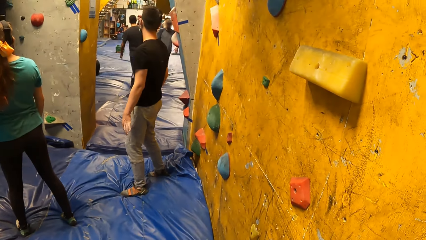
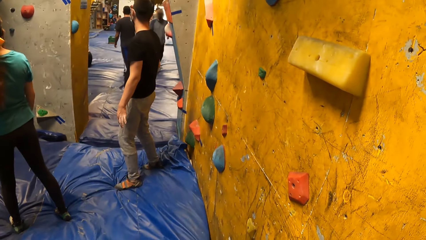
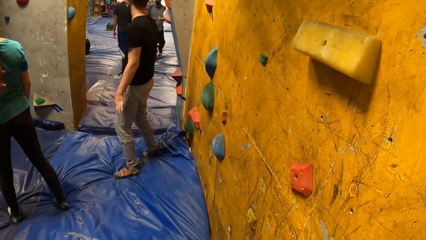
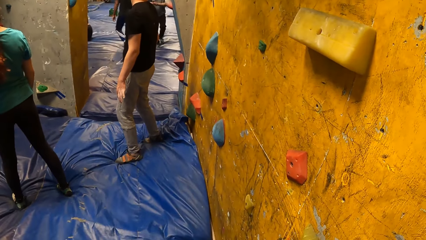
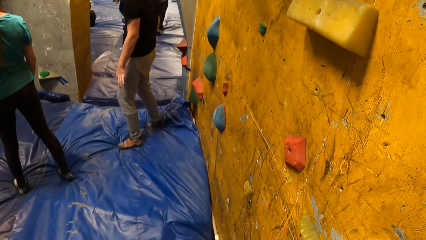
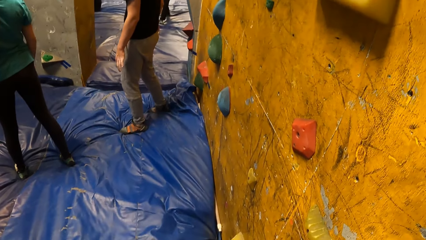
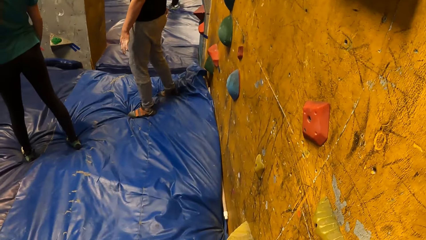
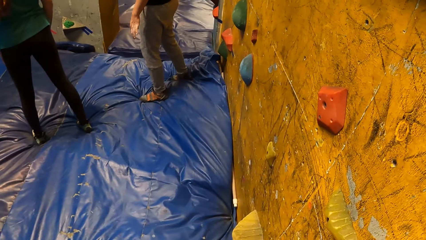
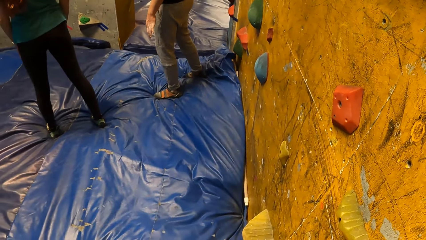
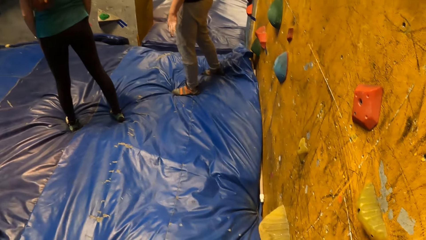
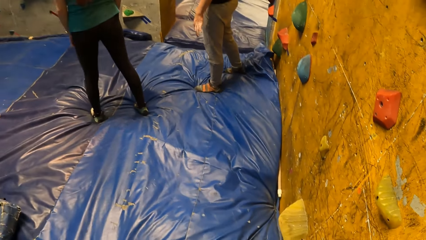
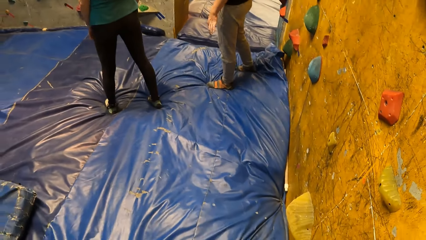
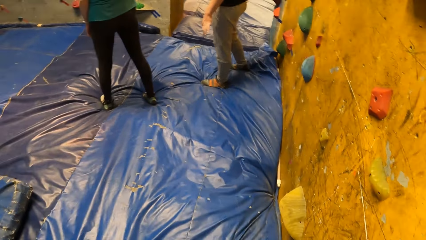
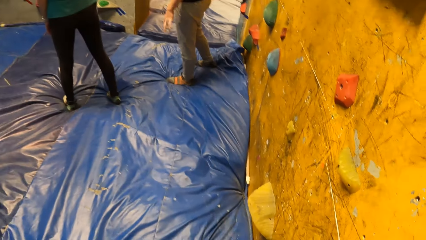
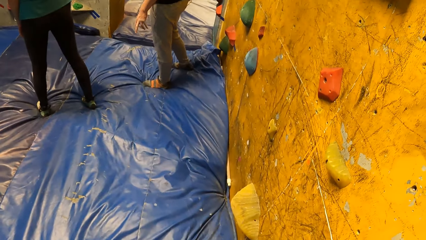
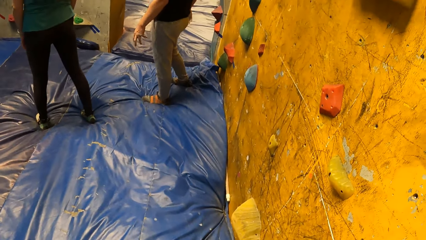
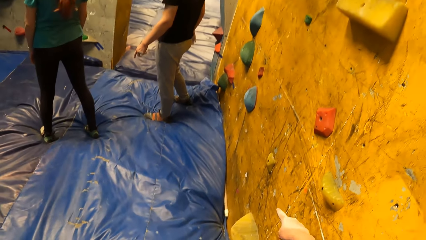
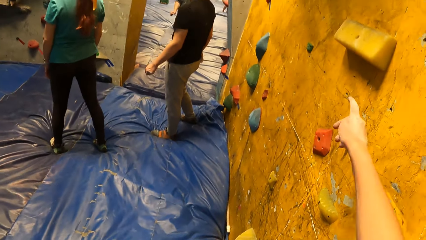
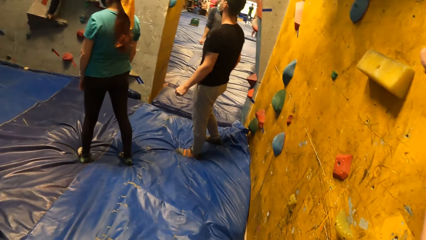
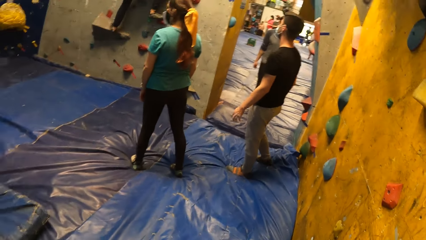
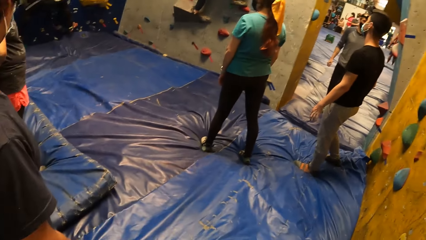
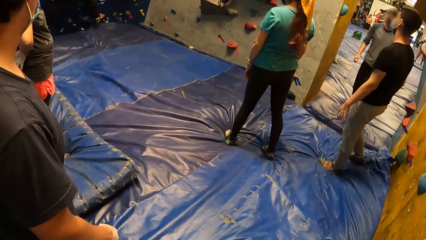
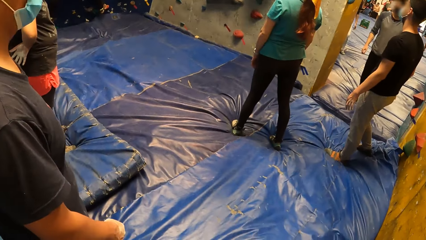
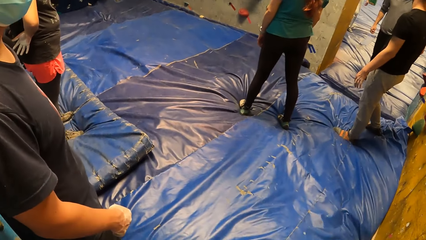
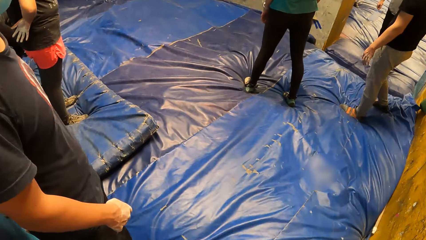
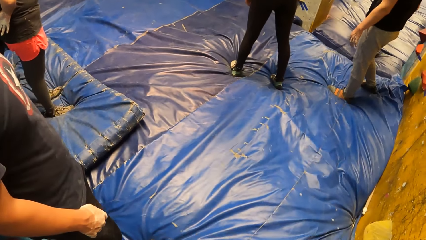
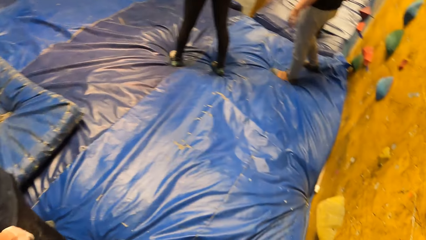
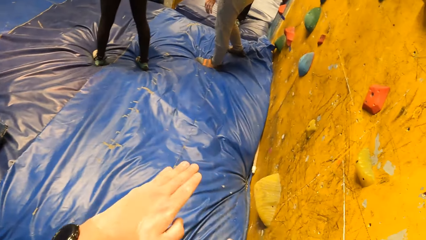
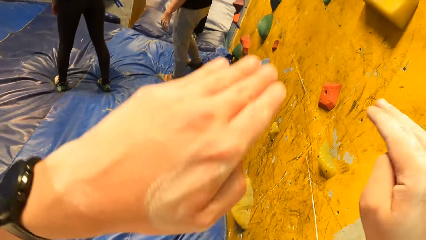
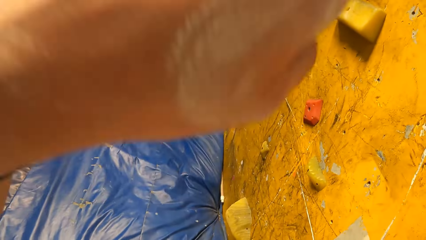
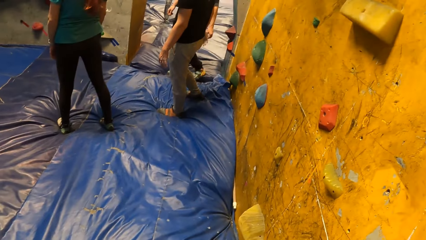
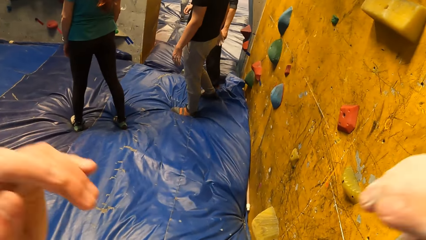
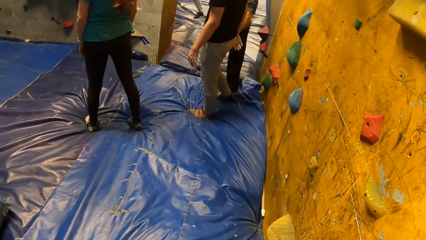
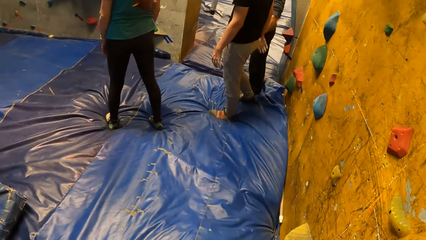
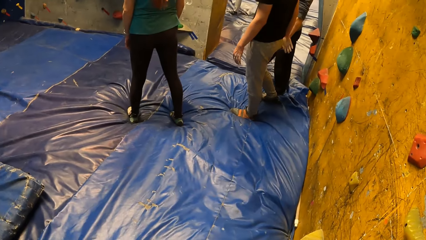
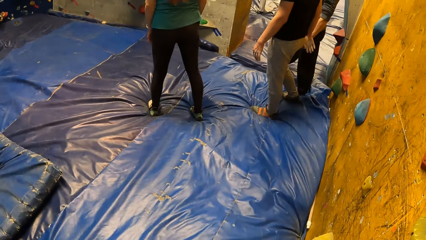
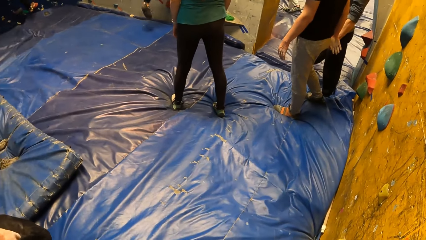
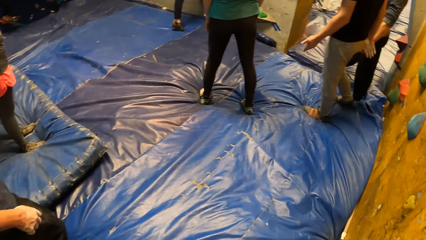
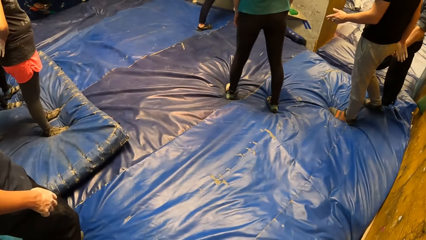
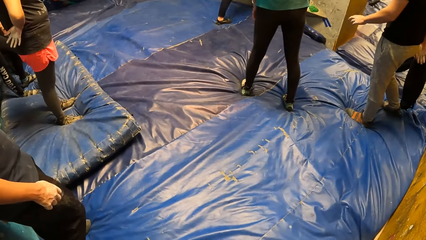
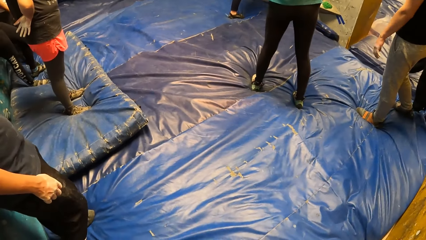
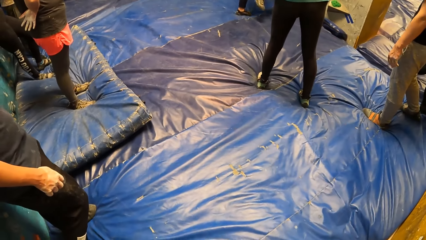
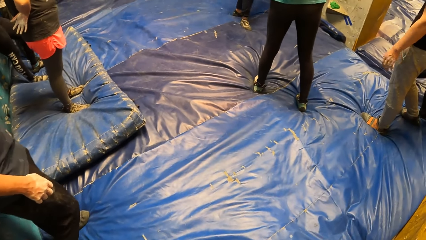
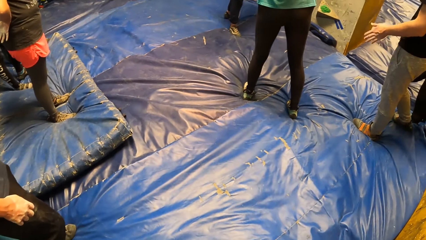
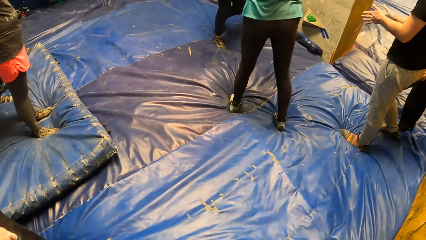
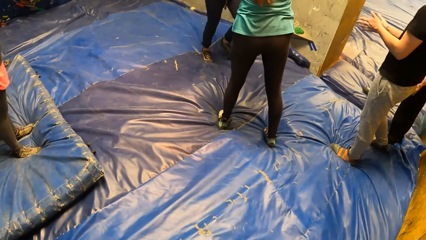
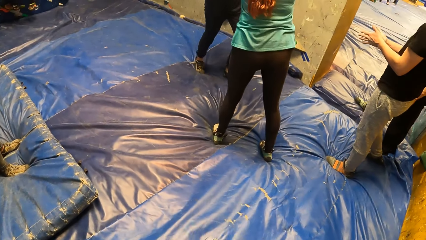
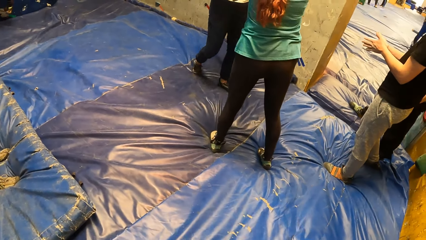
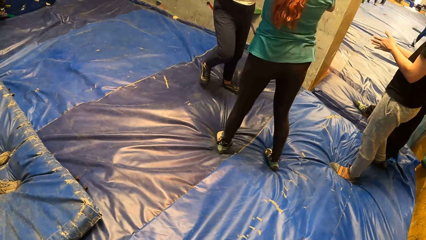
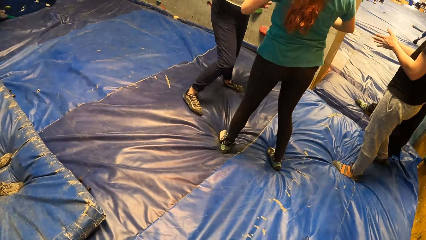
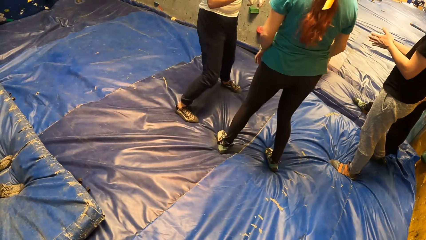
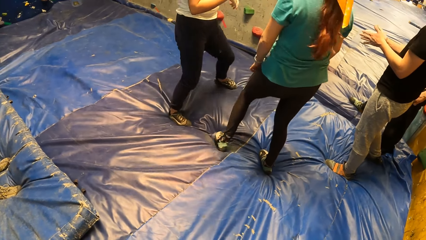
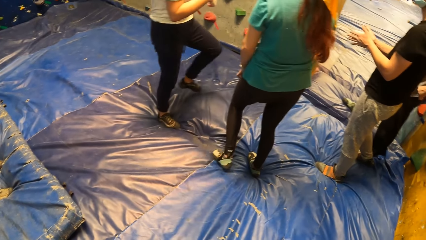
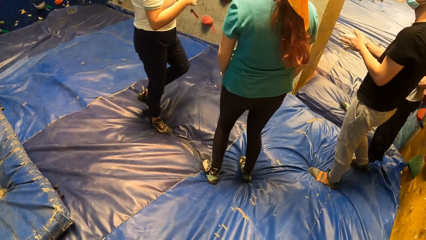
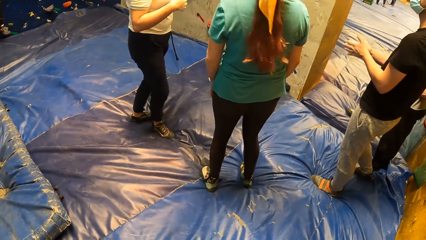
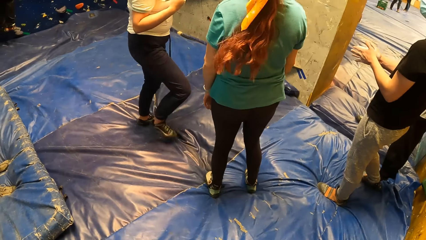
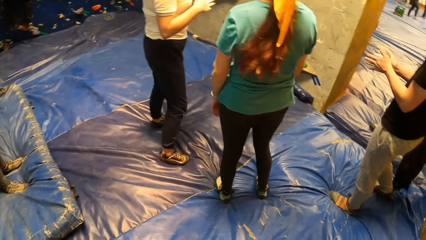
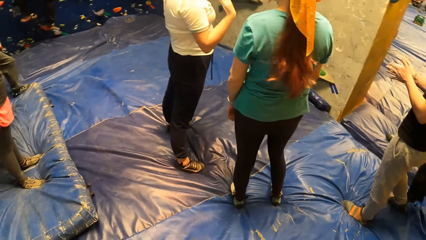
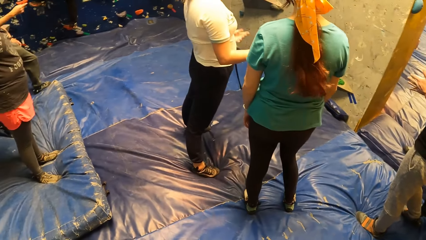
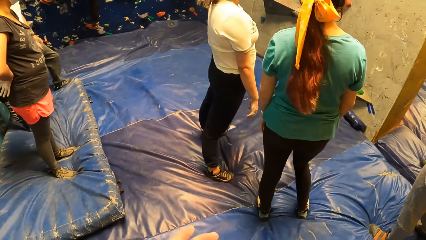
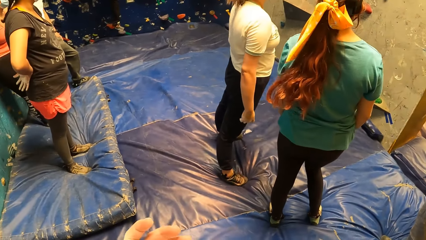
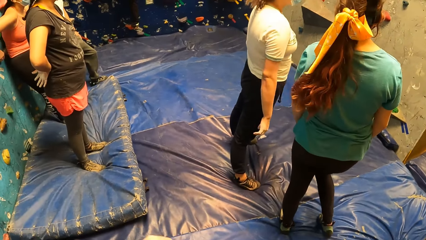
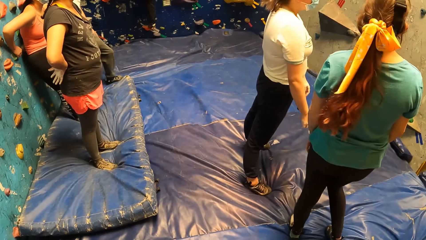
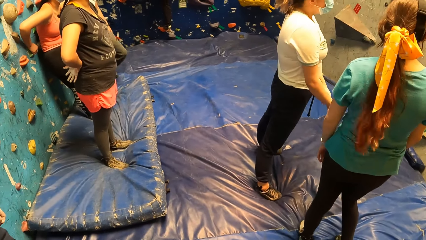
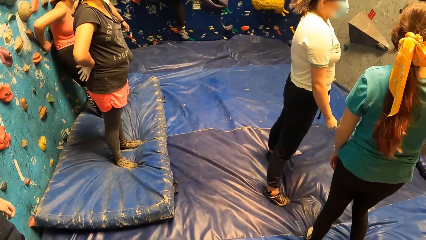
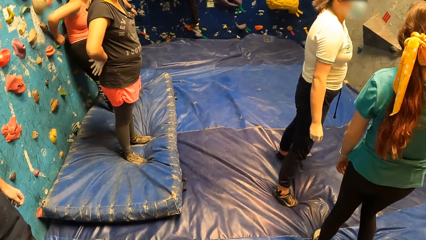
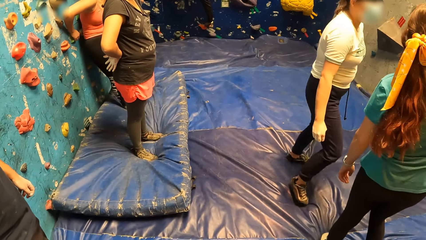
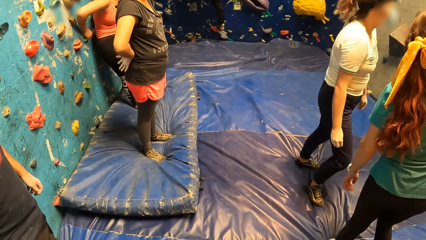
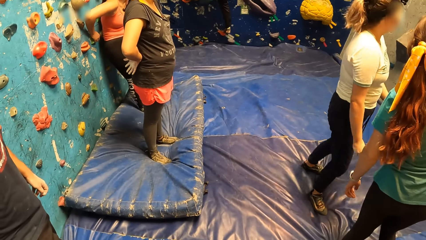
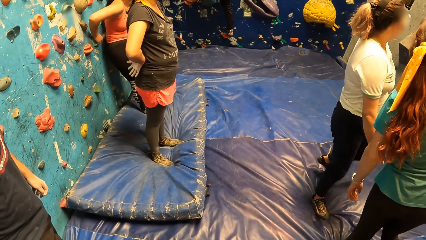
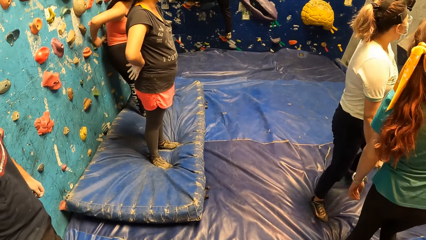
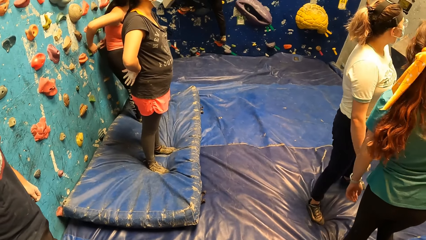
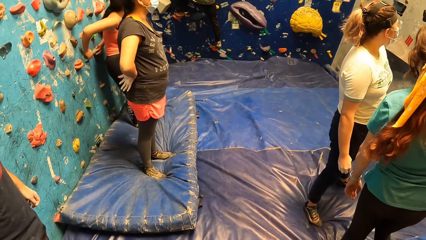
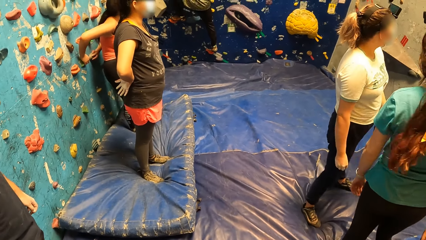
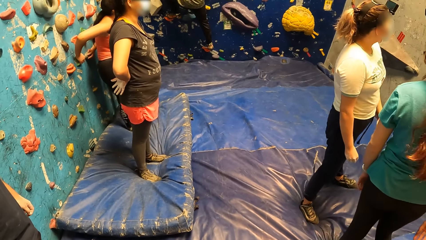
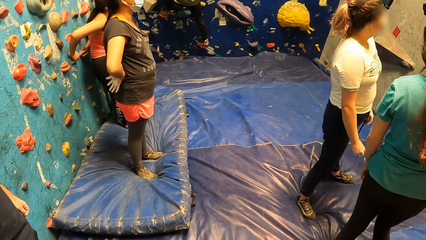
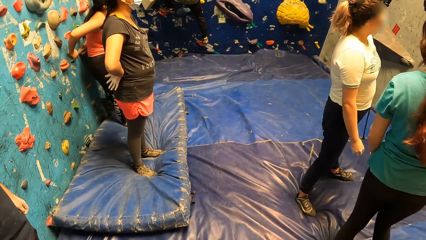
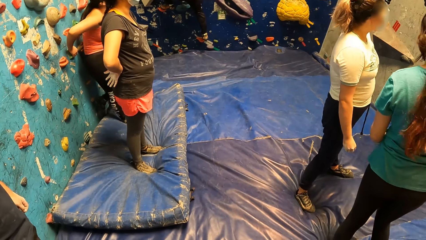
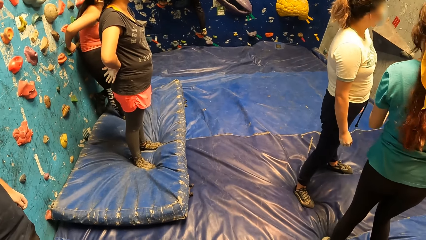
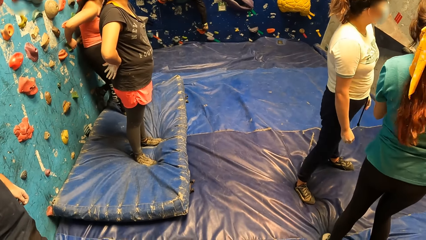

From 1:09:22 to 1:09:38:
The camera wearer looks around. A woman is with another woman.
